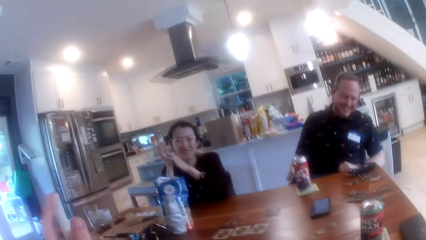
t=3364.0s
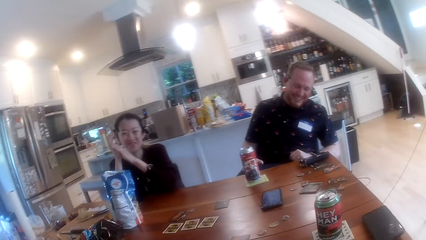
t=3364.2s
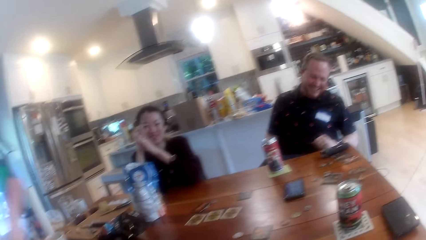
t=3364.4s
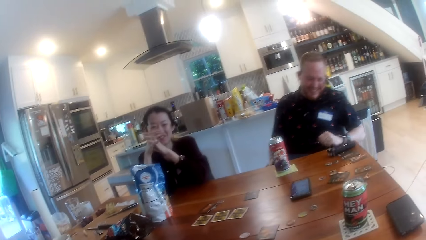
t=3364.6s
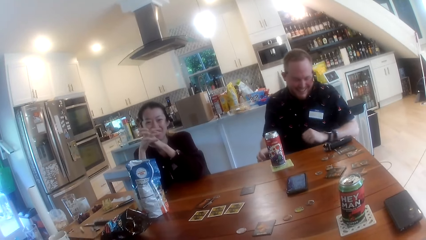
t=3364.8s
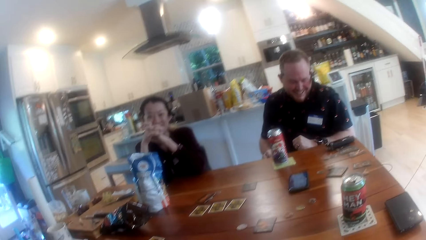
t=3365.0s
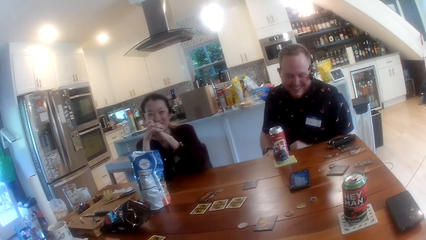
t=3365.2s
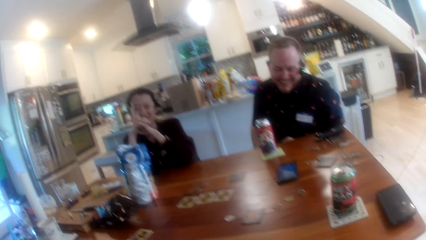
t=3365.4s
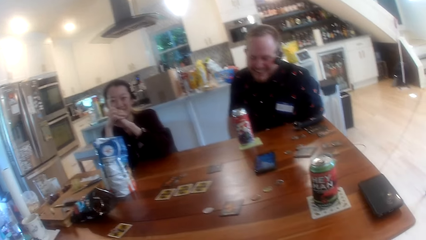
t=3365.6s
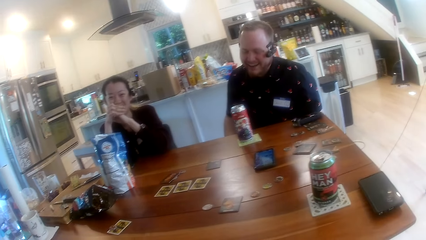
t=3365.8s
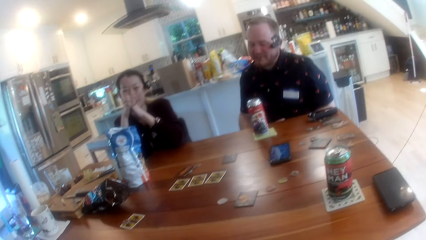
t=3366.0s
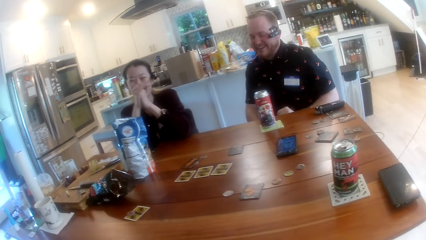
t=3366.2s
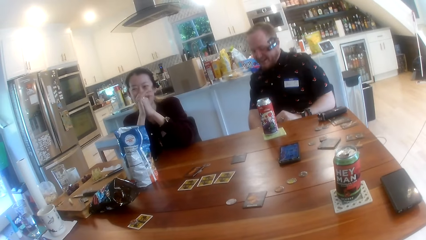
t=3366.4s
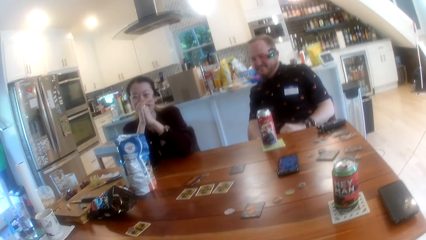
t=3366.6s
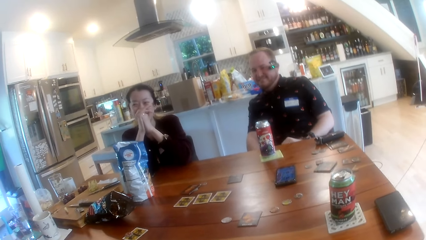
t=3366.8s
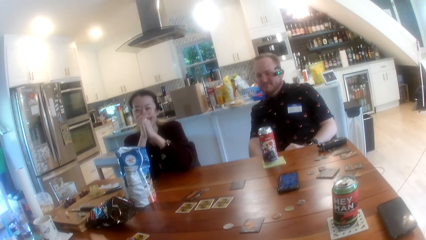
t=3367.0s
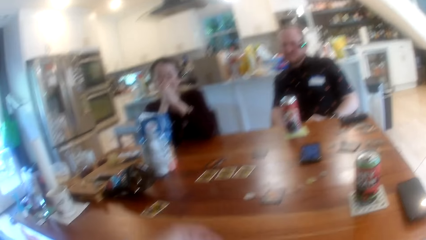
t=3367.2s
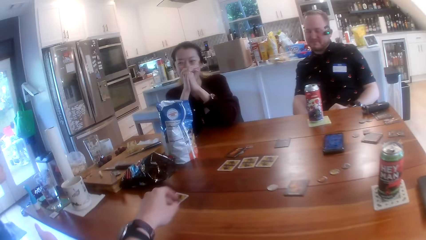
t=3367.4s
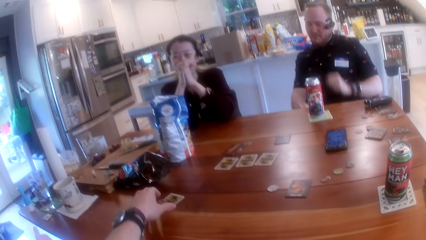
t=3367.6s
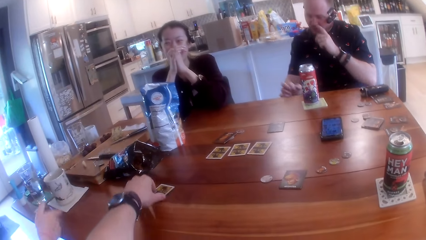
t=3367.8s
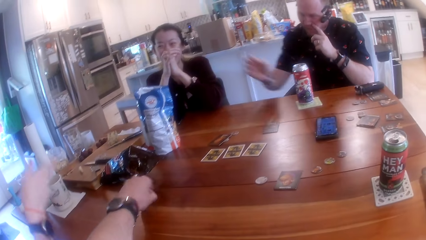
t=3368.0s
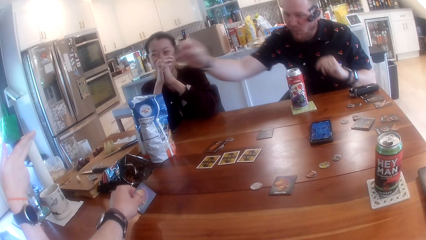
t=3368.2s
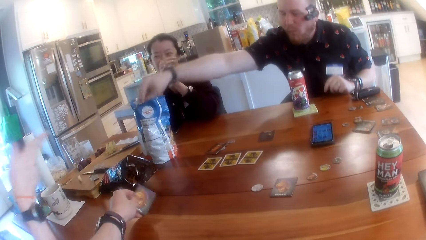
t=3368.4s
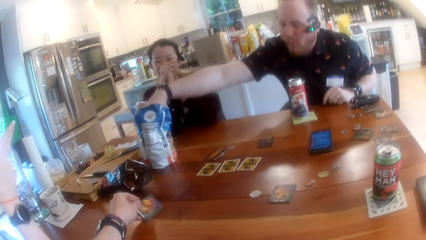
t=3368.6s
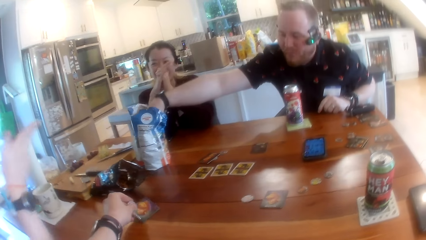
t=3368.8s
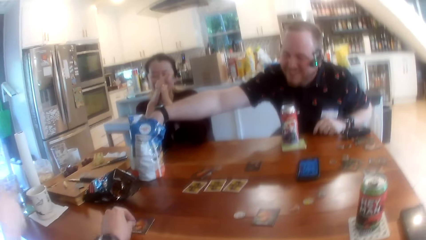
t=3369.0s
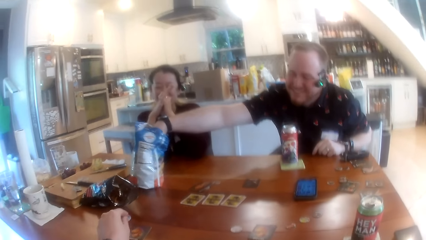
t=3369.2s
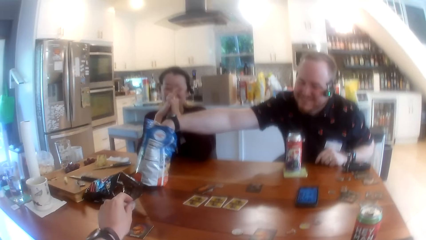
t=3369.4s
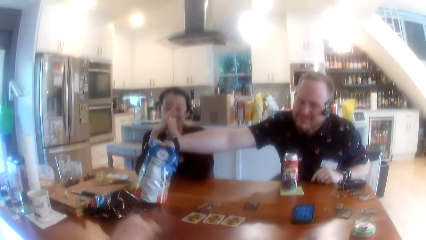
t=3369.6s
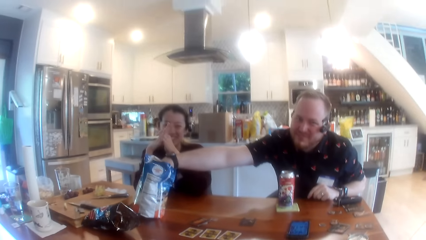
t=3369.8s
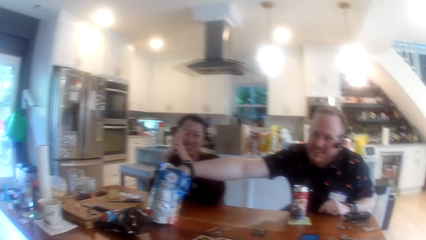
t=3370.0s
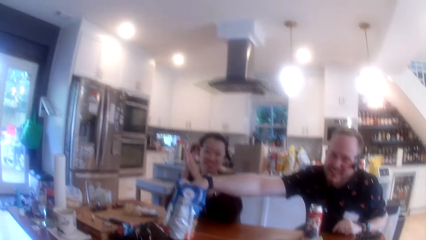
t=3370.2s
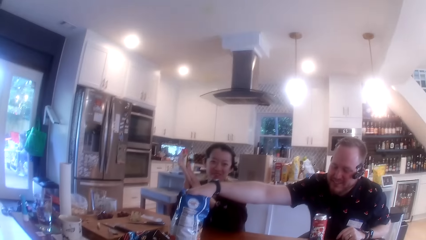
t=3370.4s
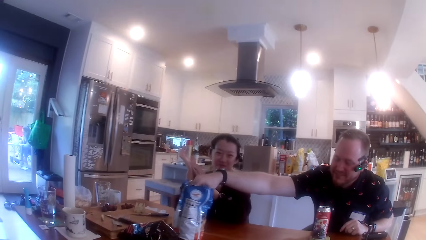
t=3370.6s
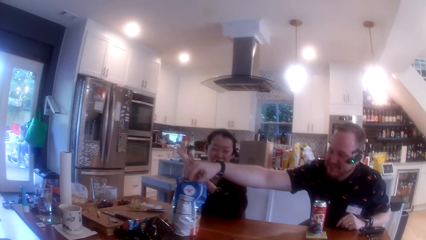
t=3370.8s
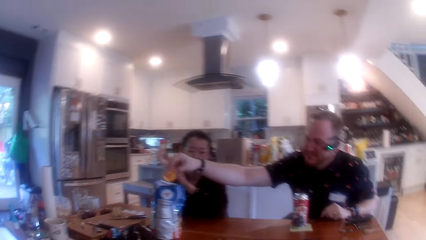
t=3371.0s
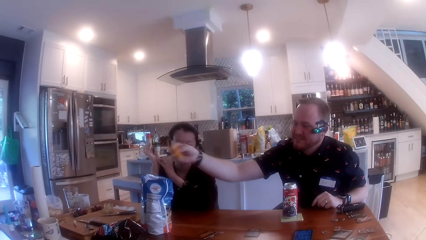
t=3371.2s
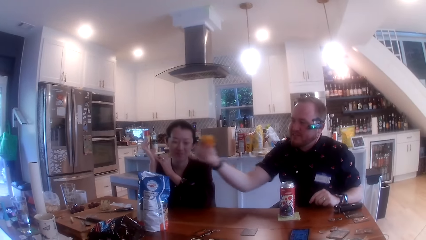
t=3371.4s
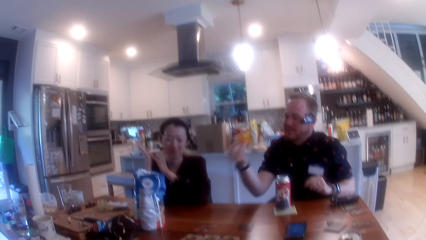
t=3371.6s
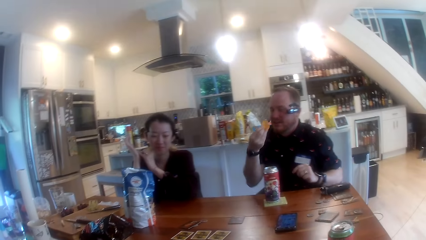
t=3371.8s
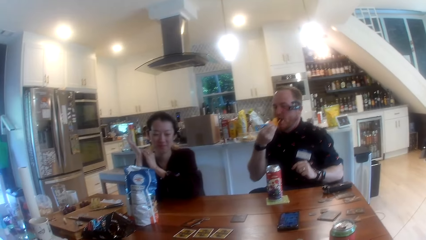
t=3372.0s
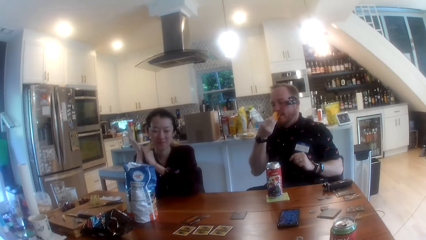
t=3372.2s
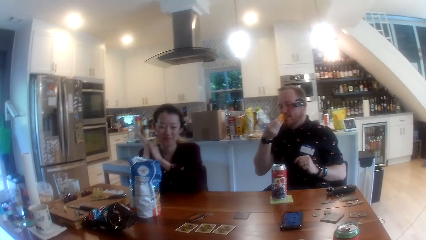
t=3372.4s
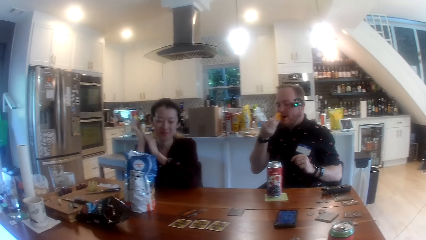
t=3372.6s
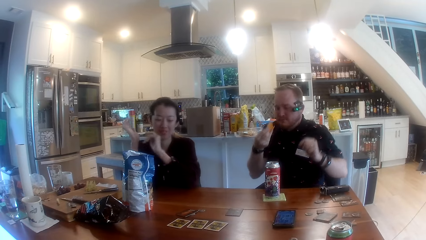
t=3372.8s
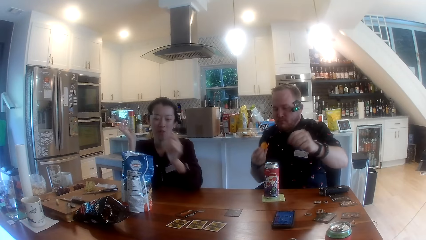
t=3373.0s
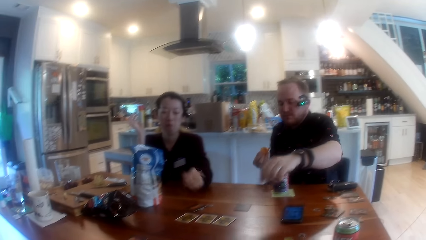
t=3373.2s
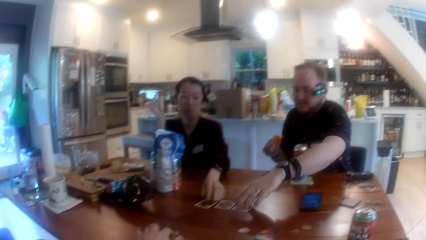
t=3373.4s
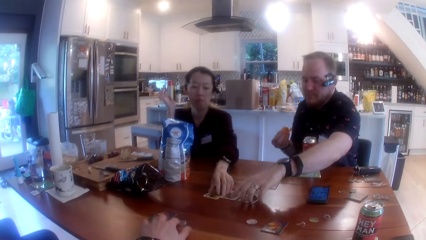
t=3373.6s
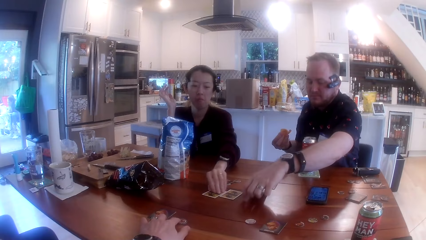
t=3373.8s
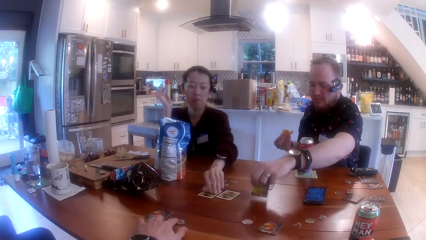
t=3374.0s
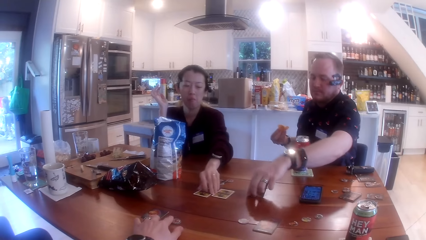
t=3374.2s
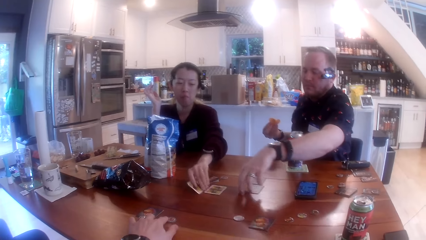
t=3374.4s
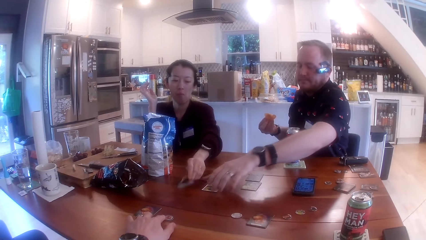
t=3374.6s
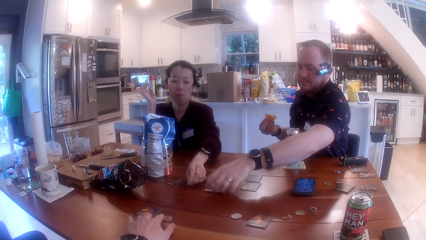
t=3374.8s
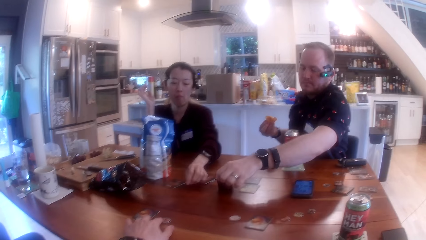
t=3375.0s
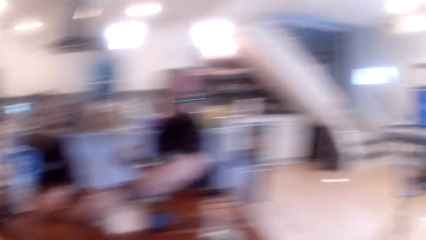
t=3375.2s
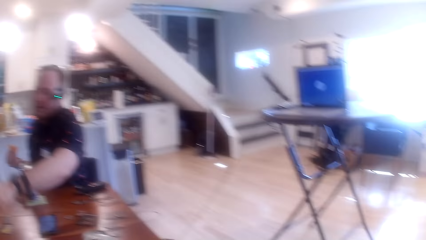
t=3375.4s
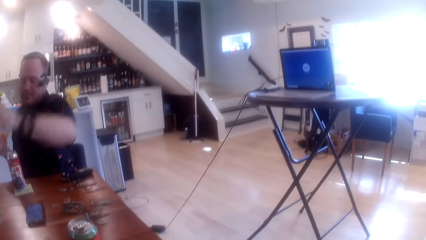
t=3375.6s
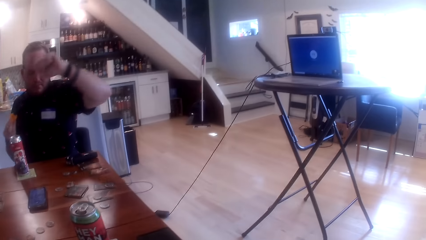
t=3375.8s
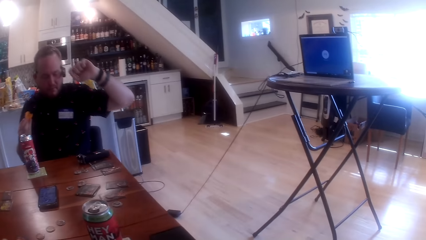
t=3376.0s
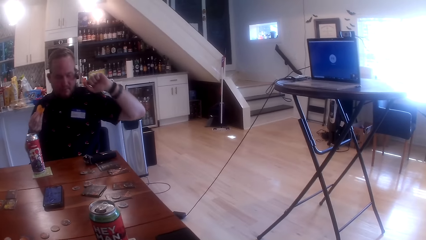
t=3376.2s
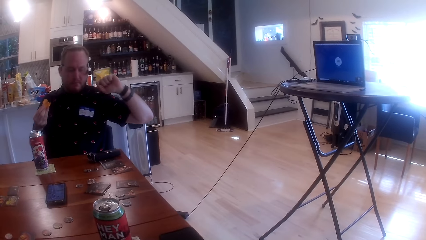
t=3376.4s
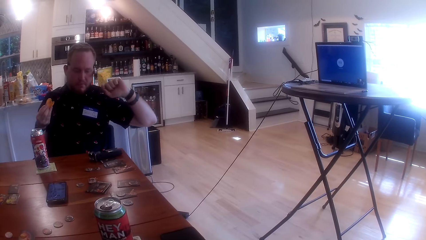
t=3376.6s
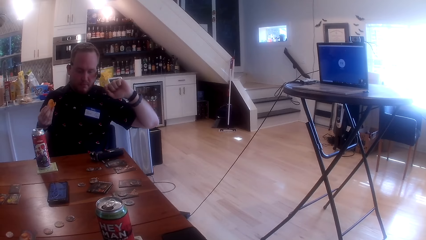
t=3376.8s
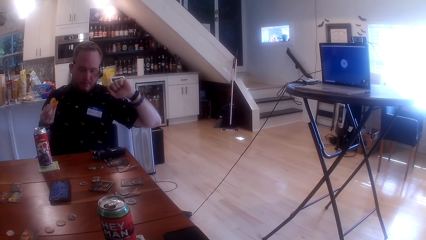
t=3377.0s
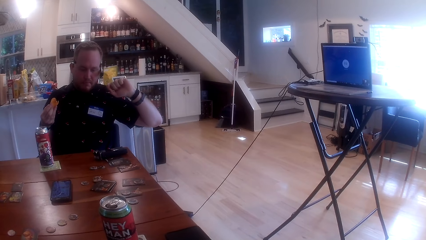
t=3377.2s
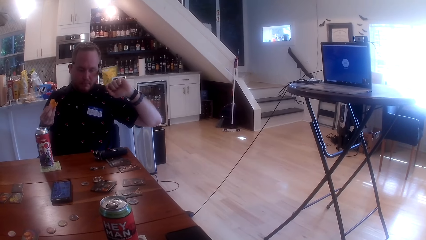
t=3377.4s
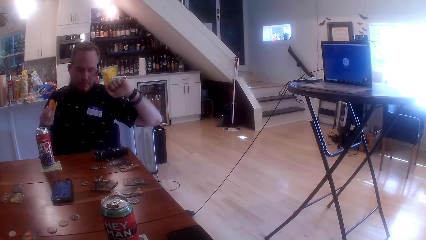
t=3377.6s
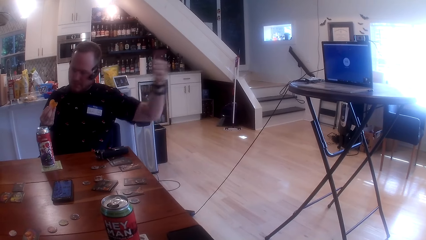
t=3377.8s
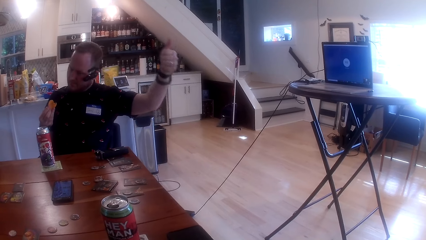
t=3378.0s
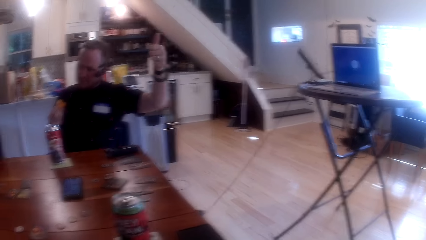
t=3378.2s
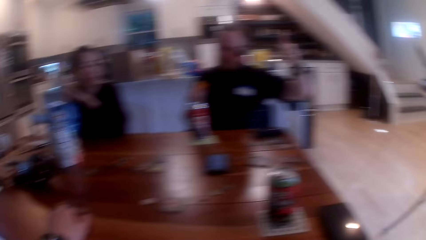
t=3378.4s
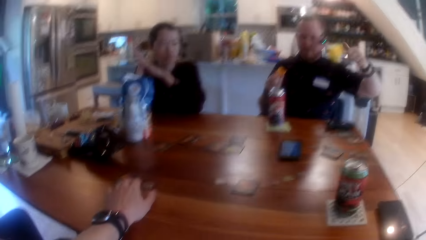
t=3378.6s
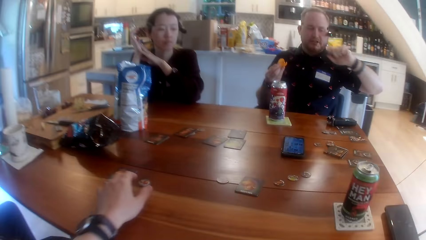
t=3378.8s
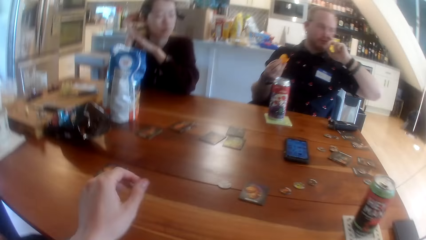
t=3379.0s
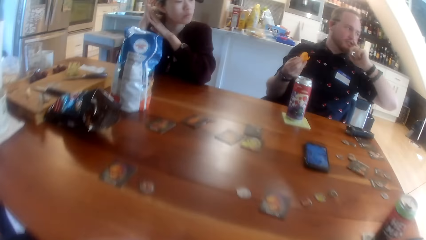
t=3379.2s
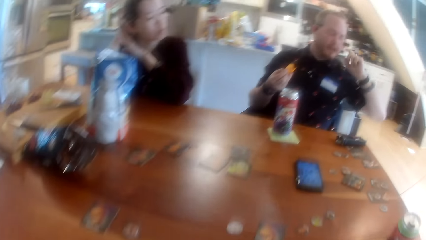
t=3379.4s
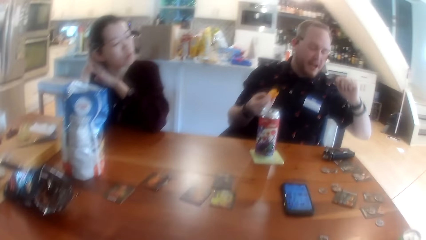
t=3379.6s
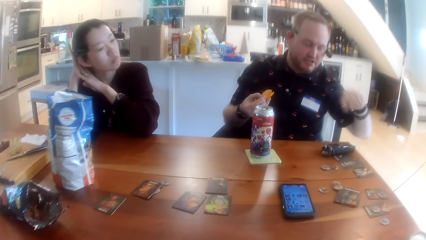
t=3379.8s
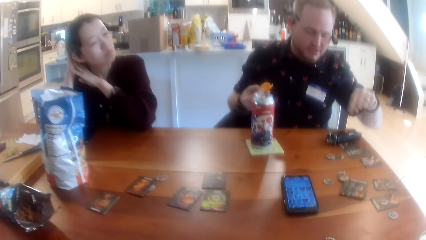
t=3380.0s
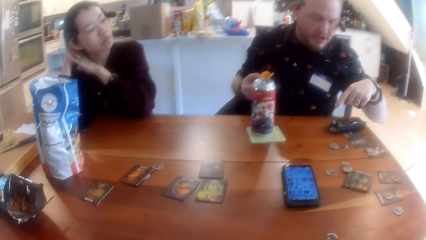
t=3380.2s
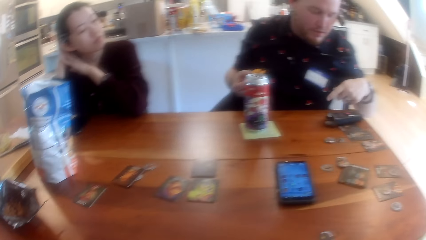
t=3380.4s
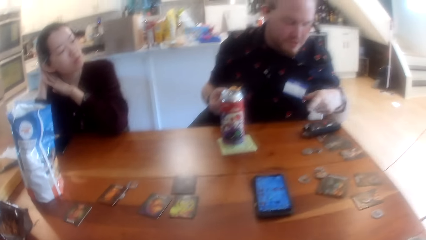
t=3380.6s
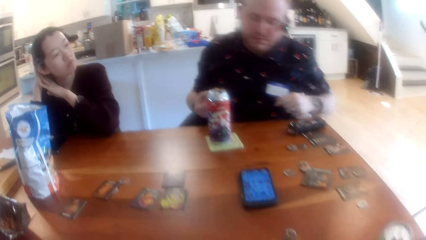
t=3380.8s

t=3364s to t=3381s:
The camera wearer turns over a card on the table with his left hand. The man reaches into the bag of chips with his right hand, takes out chips from the bag of chips with his right hand, takes a bite of the chips in his right hand and turns over a card on the table with his left hand. The camera wearer plays poker with colleagues. The woman turns over a card on the table with her left hand. The man turns over a card on the table with his left hand.
